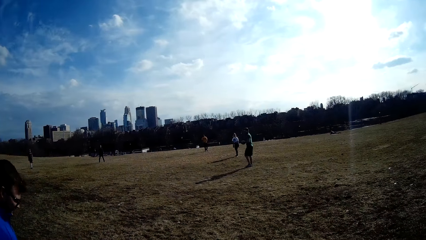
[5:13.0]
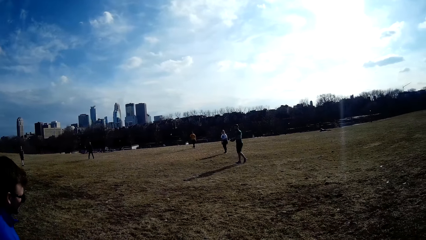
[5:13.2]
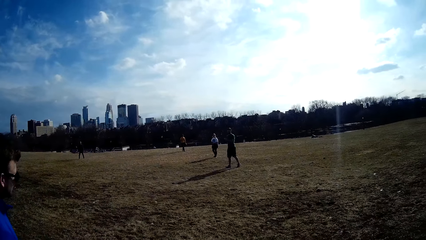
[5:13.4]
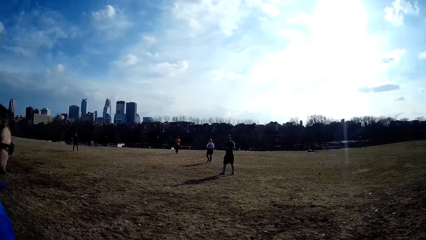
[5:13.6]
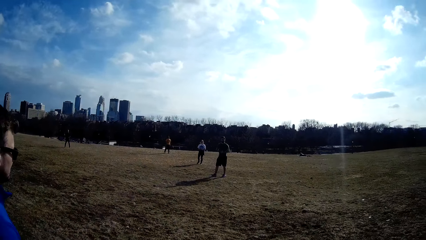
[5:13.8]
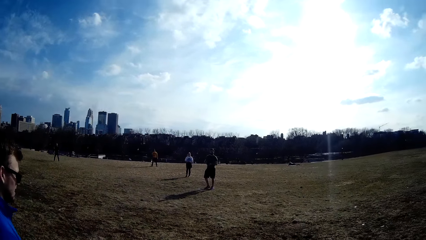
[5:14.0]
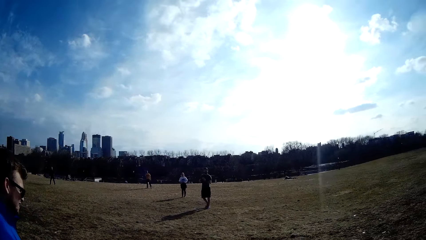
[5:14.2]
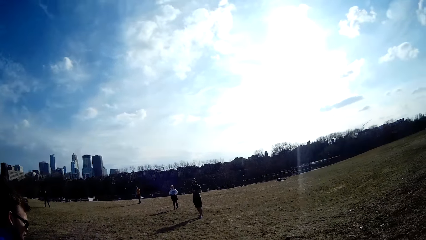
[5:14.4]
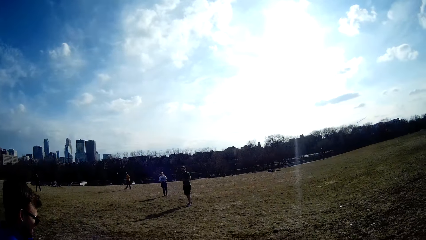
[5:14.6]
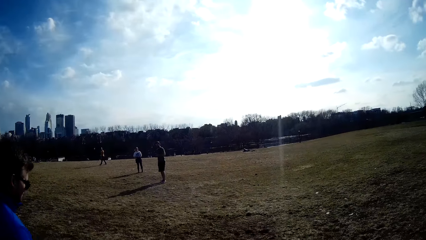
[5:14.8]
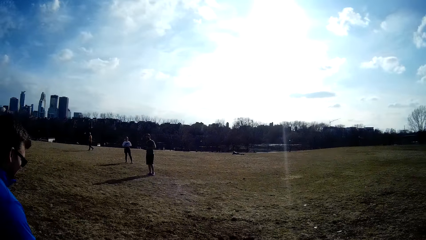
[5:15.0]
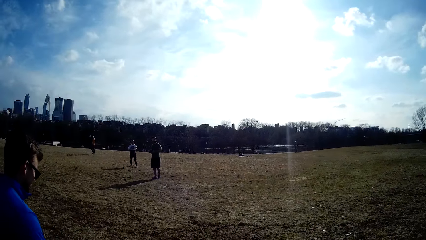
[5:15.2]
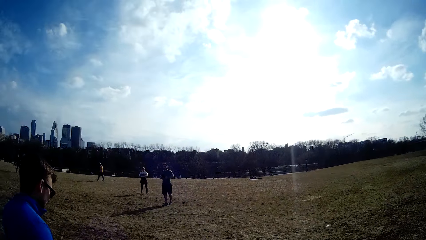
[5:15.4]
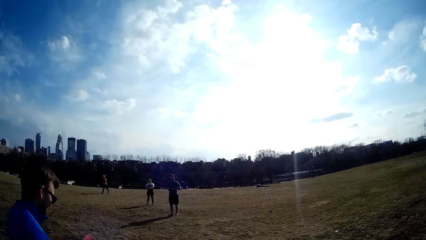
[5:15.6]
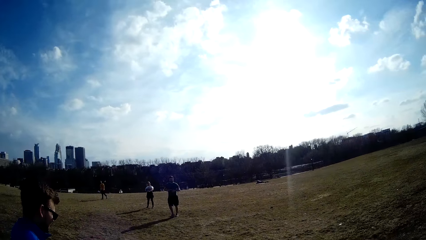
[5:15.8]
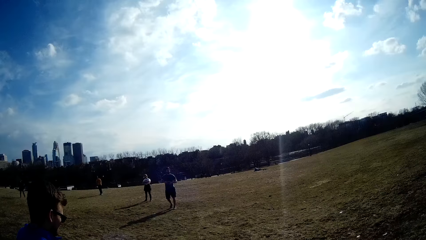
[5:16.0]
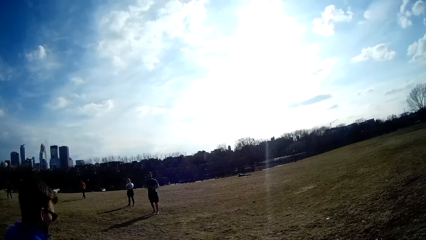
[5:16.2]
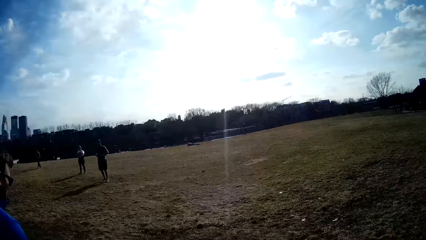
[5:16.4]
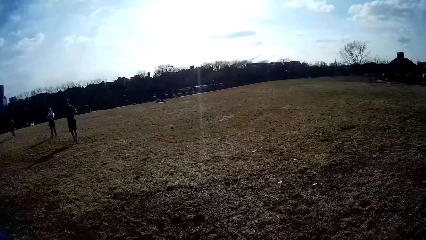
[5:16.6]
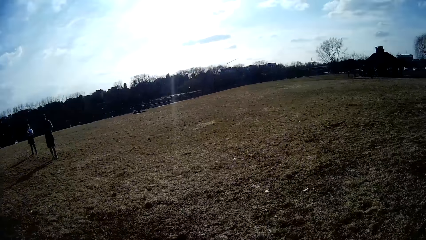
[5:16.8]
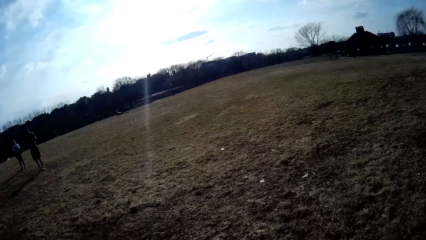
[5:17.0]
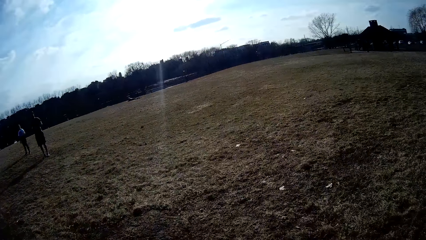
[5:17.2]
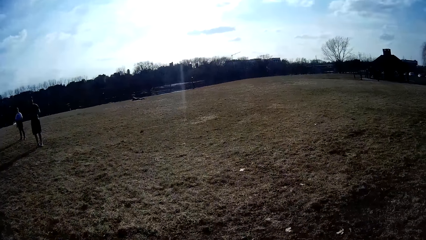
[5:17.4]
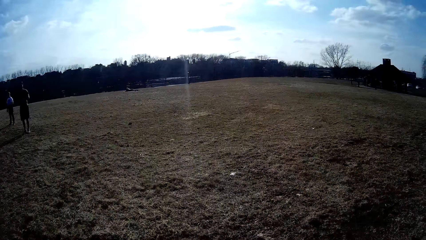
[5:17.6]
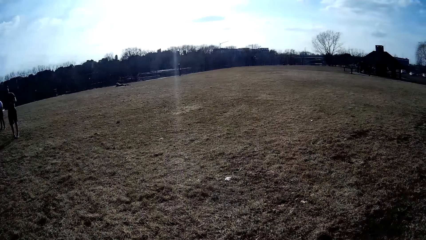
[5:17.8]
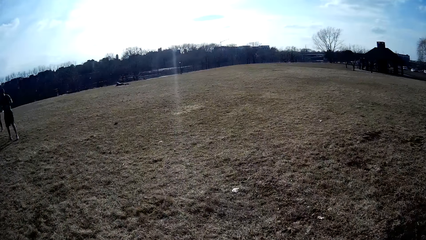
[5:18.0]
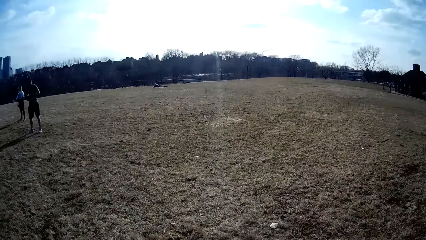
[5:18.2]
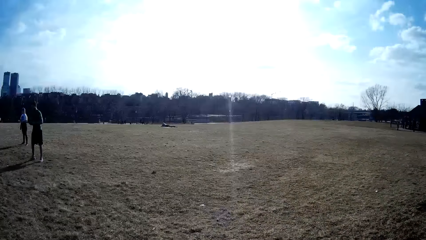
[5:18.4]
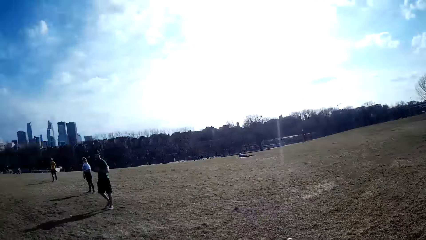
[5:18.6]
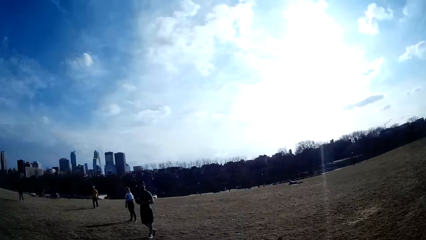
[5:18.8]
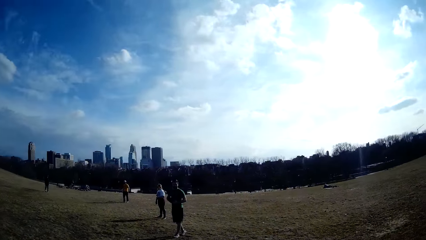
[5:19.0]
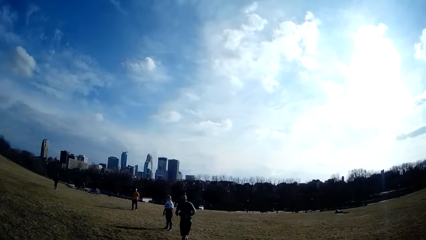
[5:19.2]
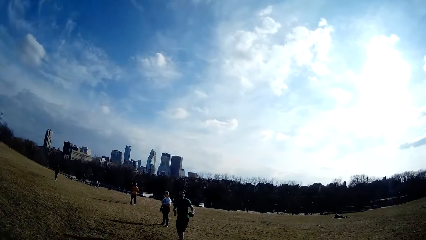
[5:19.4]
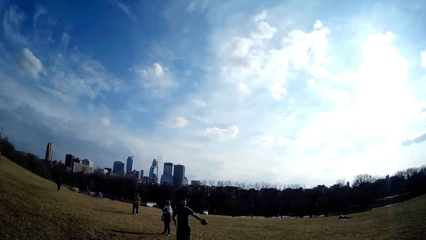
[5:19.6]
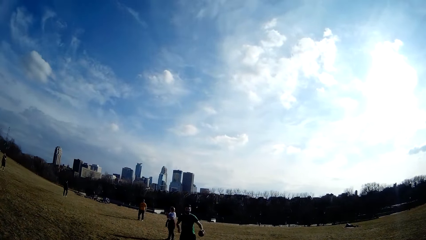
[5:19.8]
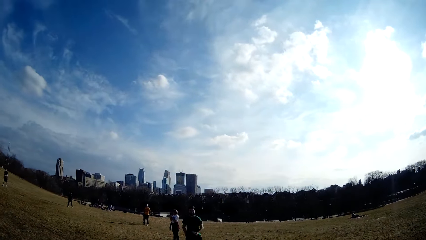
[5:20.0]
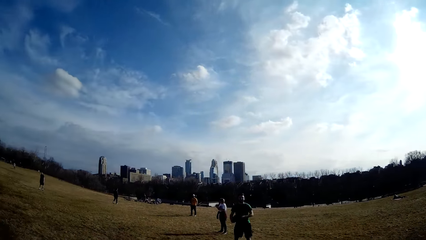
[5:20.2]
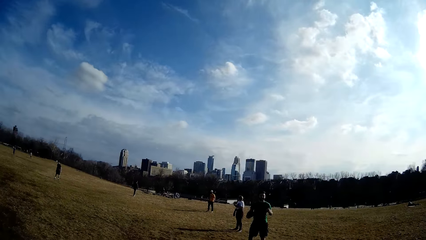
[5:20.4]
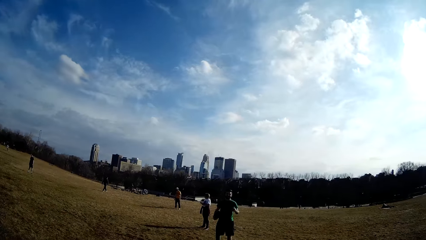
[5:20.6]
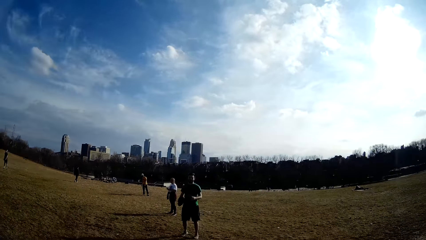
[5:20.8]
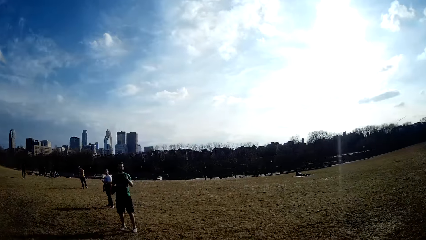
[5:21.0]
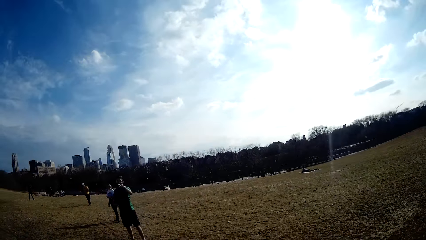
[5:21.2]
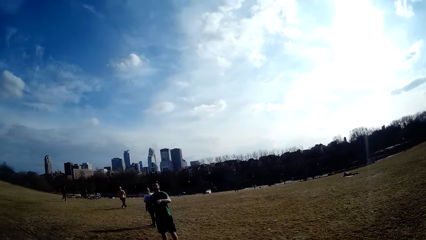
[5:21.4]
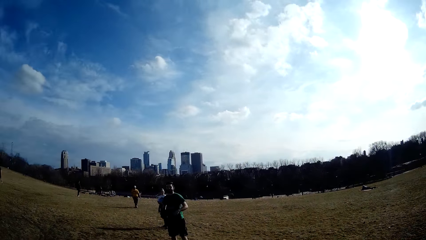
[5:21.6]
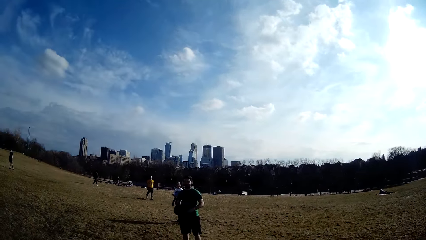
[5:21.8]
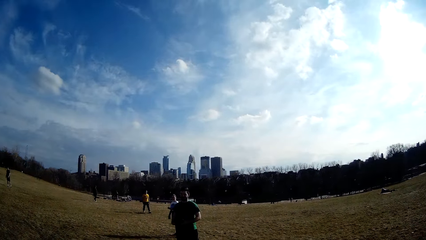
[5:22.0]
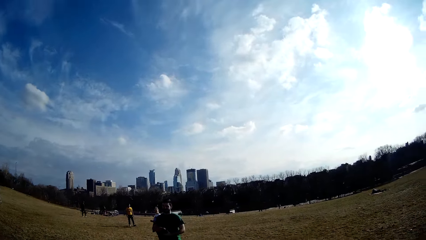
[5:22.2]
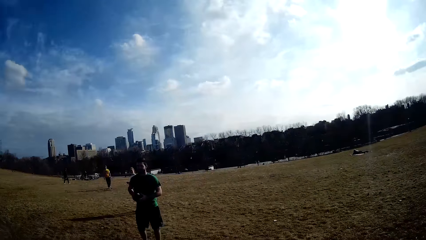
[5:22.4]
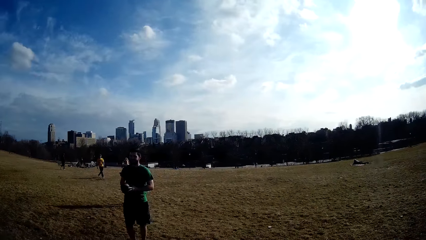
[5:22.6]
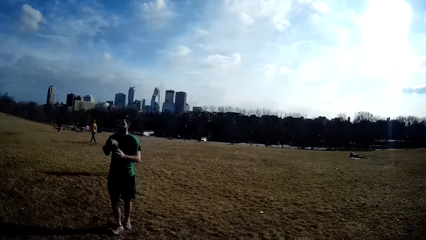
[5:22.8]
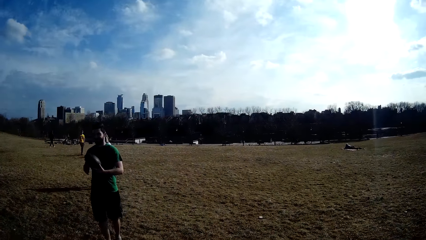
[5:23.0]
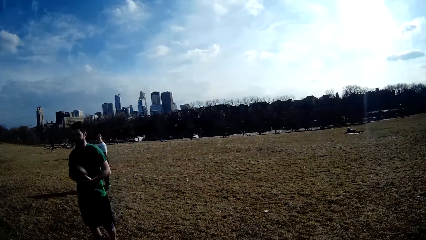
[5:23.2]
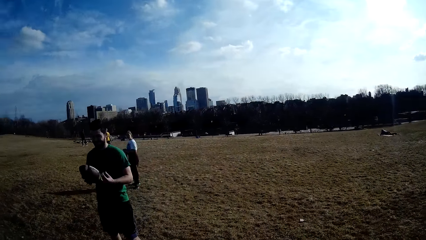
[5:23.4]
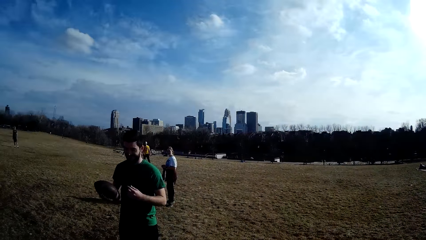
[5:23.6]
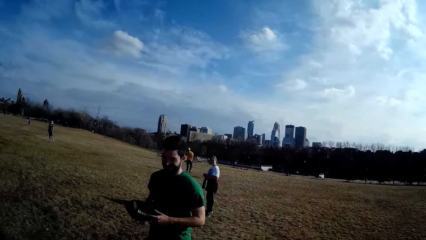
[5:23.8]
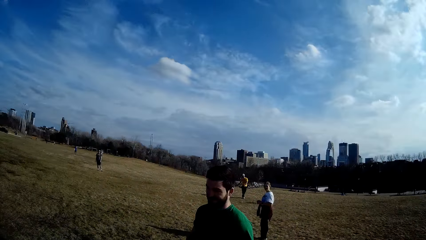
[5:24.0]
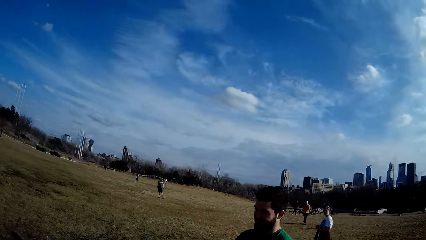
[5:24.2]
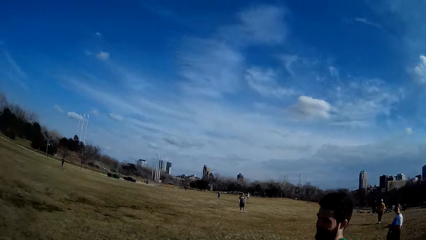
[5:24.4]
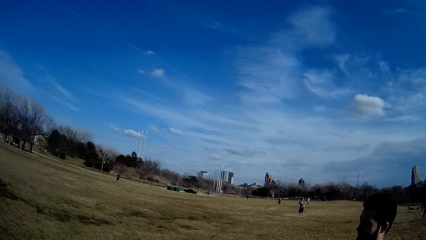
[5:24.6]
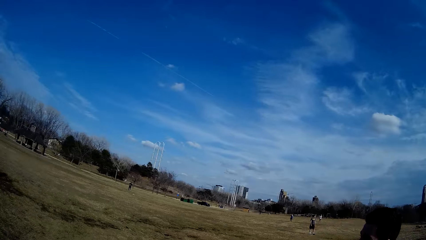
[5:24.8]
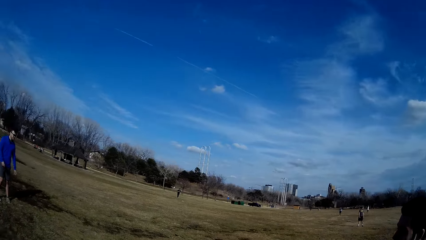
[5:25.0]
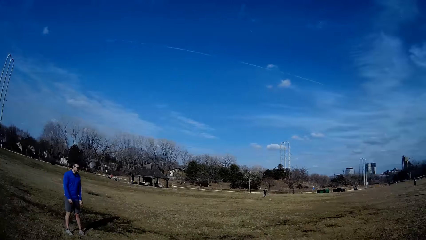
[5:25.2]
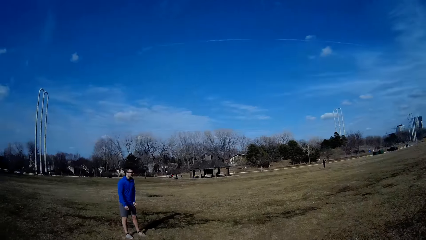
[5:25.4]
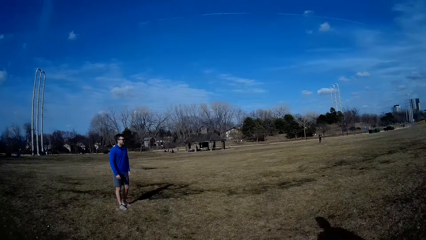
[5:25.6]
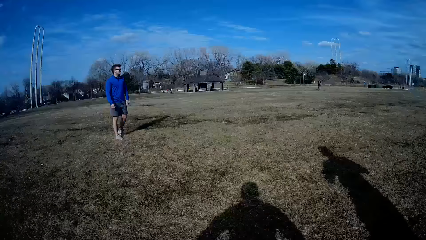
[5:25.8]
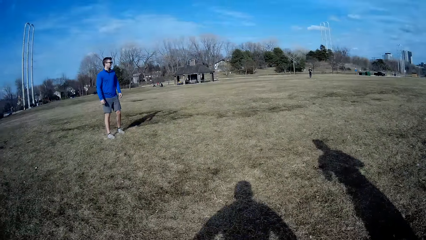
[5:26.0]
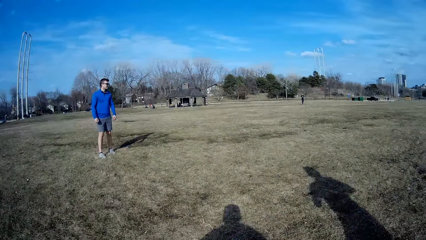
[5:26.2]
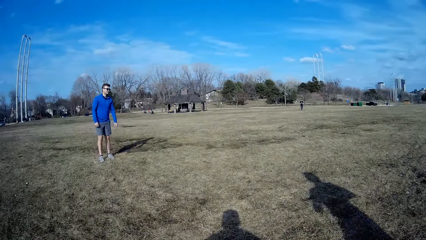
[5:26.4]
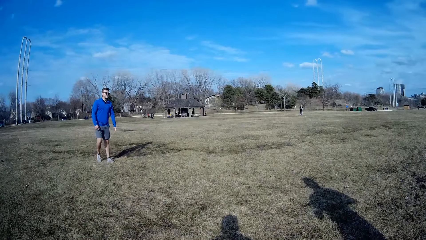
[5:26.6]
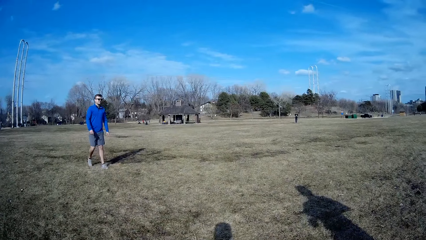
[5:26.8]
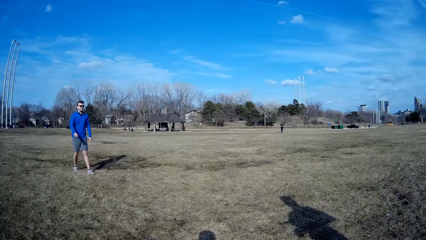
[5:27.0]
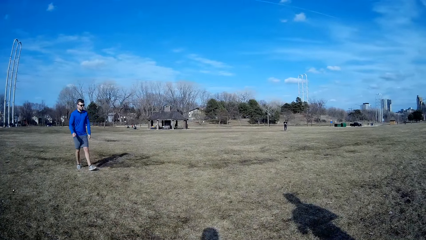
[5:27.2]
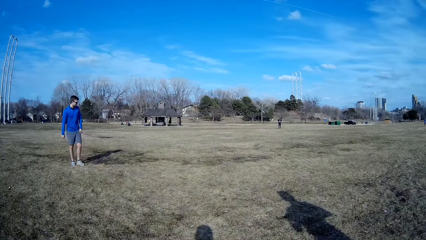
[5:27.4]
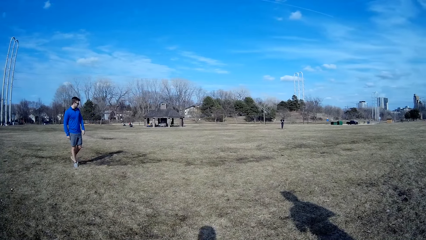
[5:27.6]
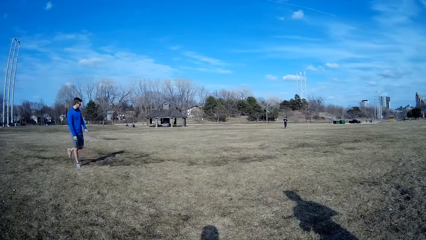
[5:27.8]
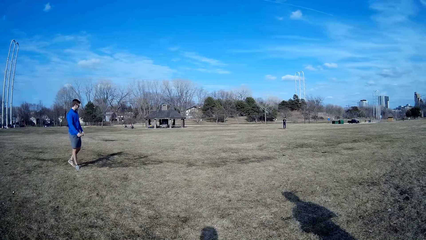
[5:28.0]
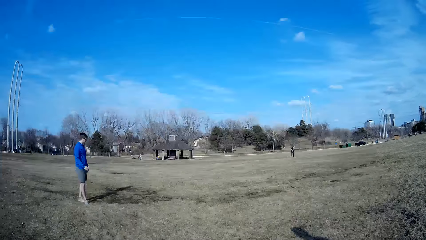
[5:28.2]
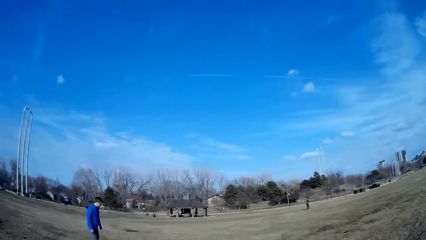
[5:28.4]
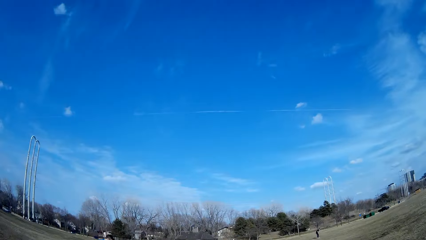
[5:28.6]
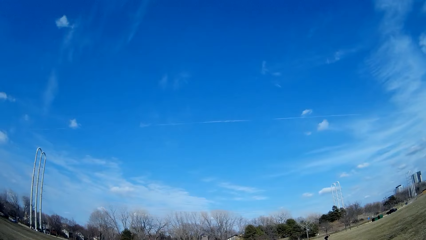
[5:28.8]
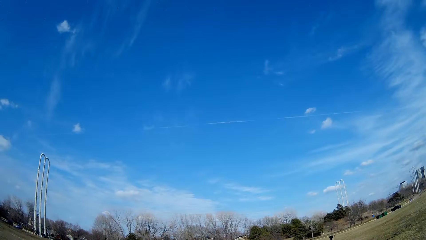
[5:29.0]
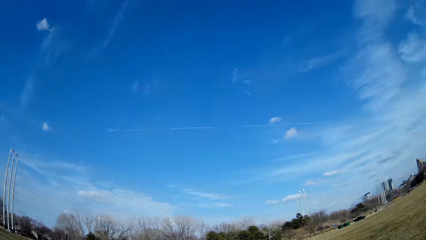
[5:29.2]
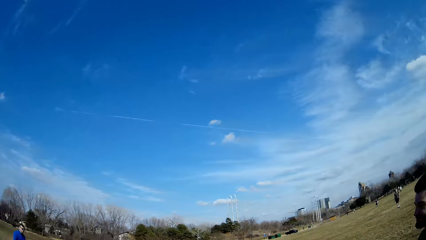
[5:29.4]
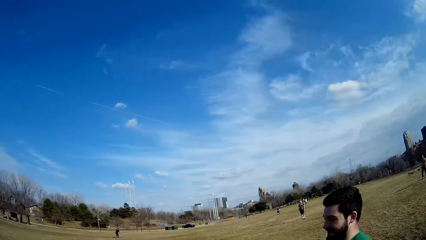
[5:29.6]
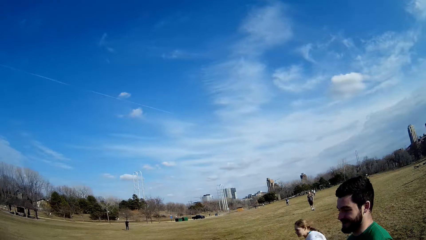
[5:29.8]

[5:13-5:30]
A man catches a ball with his hand. The man interacts with the camera wearer.
